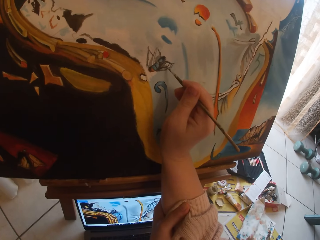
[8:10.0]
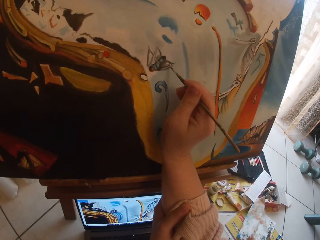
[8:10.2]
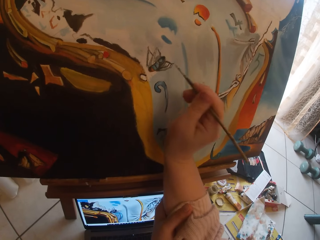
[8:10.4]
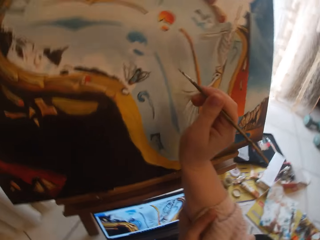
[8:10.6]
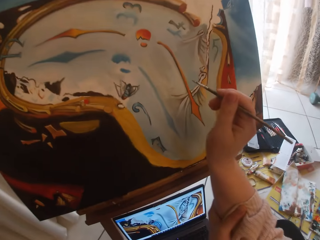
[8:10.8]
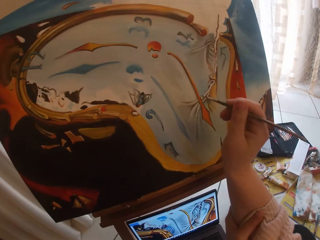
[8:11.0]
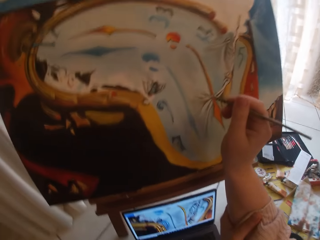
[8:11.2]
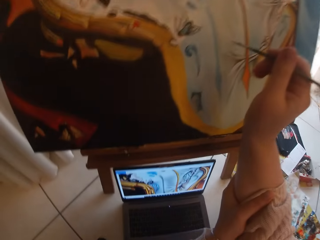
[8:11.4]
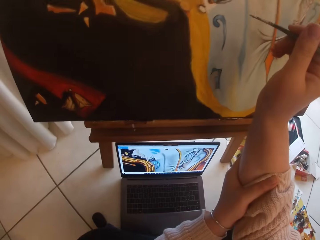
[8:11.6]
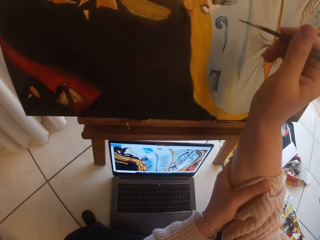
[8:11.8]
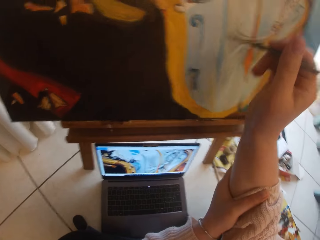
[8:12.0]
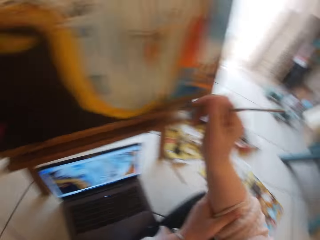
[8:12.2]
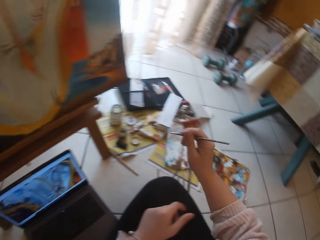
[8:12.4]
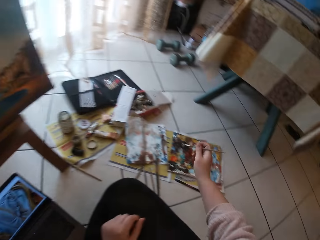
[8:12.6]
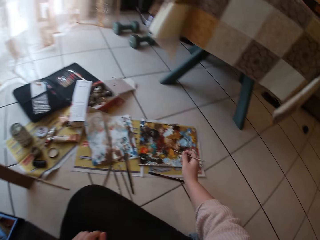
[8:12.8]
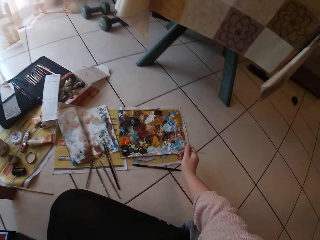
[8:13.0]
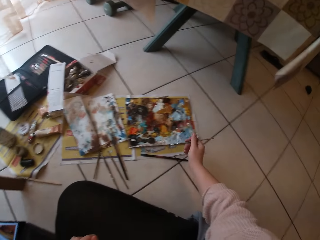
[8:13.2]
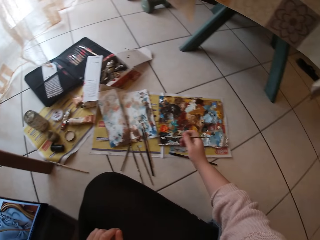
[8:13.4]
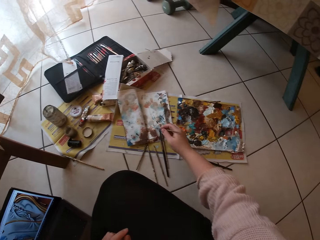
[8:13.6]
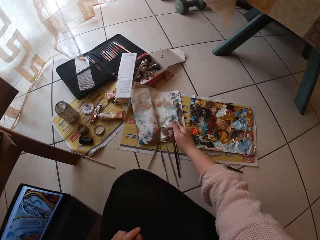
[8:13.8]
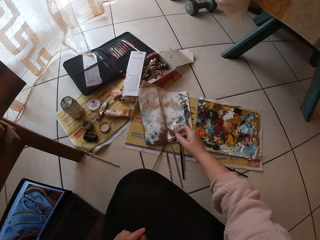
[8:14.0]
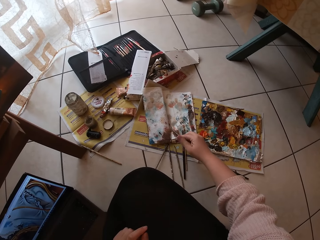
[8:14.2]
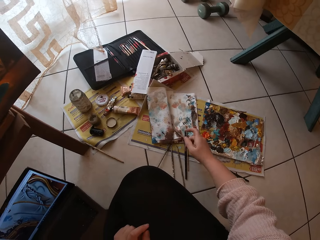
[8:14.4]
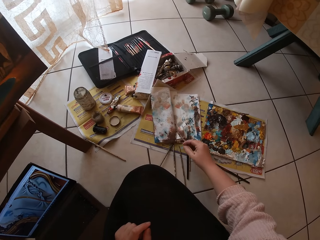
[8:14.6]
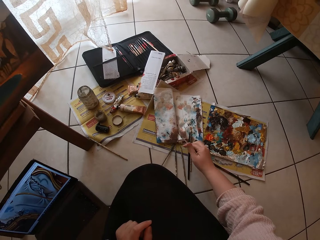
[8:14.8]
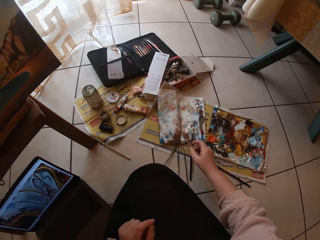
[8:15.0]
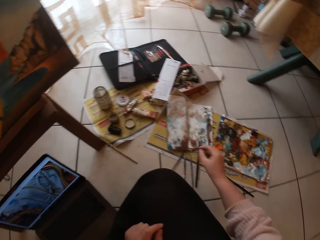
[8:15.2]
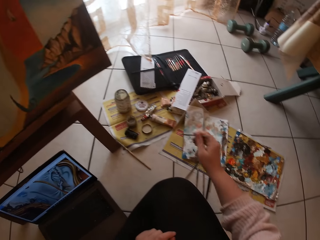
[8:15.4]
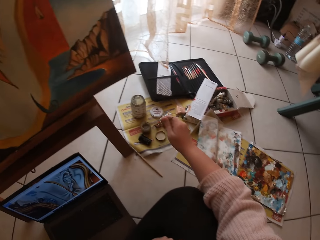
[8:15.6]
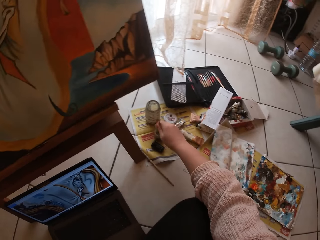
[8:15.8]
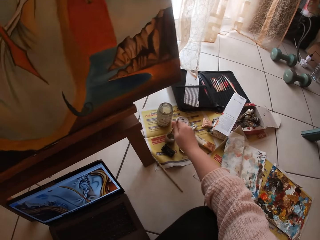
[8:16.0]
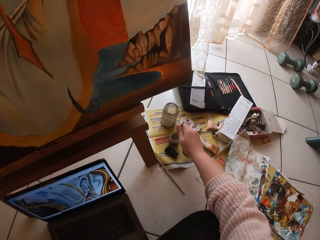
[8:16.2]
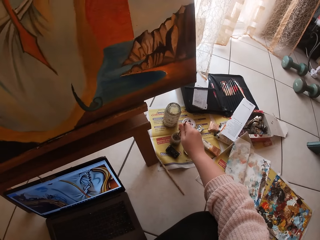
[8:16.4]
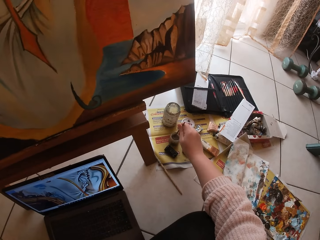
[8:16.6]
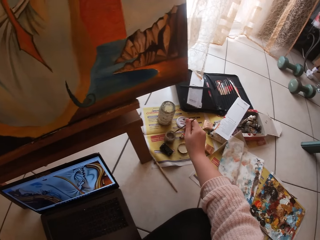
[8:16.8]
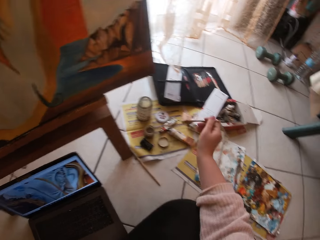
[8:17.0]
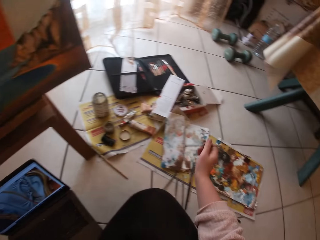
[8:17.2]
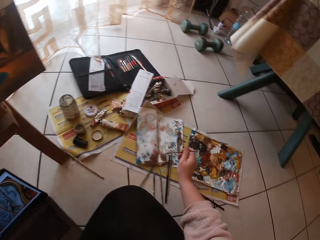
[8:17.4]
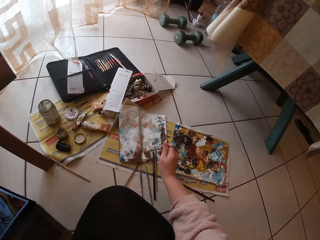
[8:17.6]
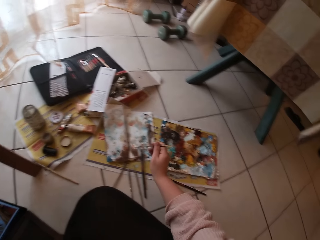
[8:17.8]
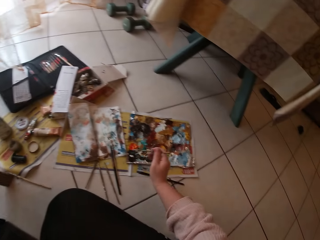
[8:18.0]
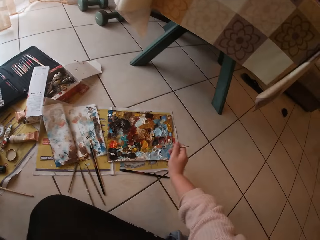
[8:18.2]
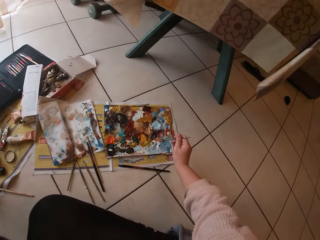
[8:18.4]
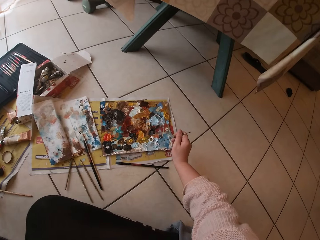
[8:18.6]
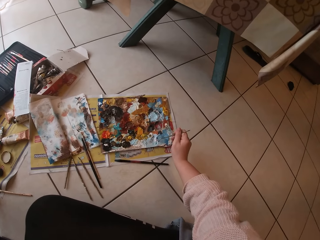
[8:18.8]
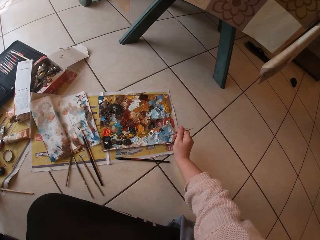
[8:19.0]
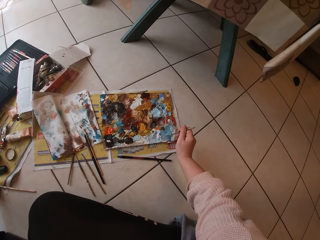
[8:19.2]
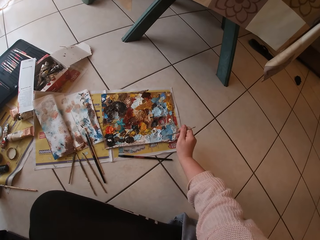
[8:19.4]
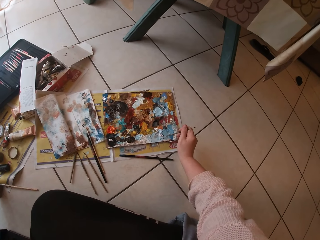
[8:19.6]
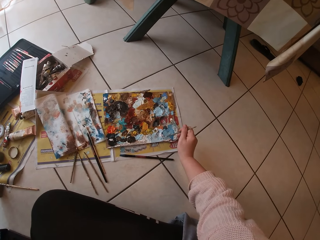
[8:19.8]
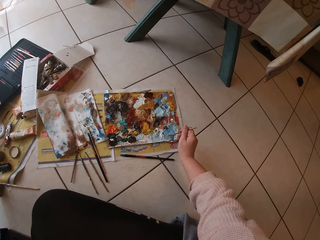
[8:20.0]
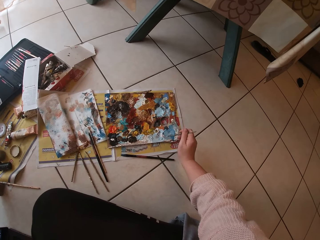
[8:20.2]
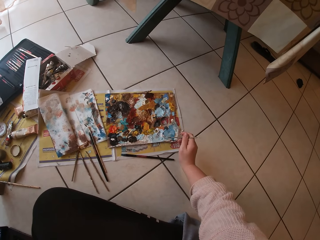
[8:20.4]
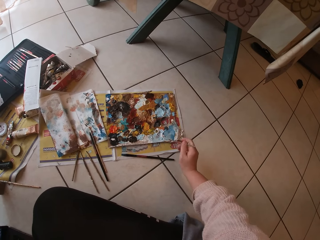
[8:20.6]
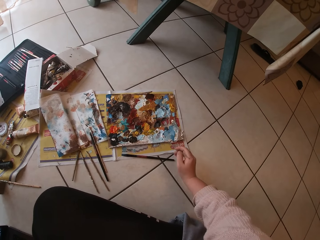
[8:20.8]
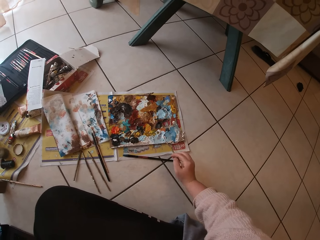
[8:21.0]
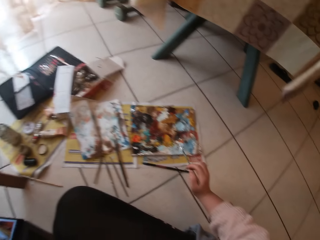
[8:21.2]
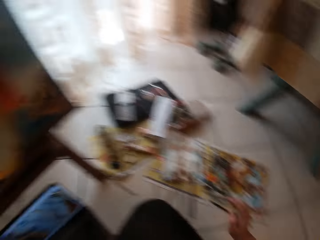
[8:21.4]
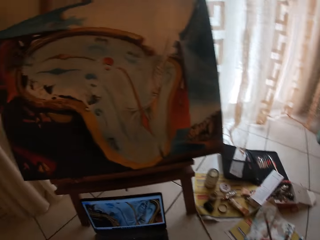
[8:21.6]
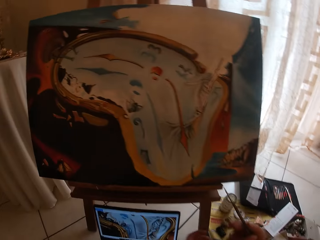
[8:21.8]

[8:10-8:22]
The camera wearer looks at the laptop. They swirl the brush on a paper. They put the brush in a liquid container. They swirl the brush on the paper. They swirl the brush on a palette.

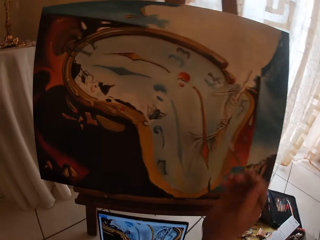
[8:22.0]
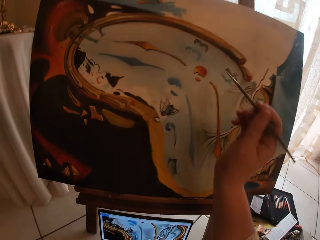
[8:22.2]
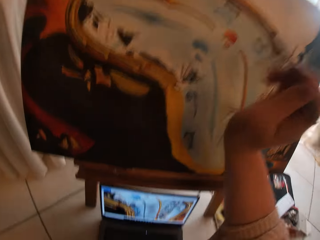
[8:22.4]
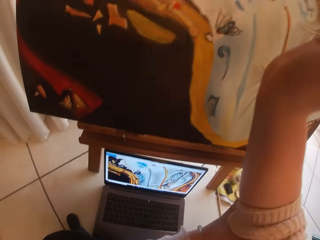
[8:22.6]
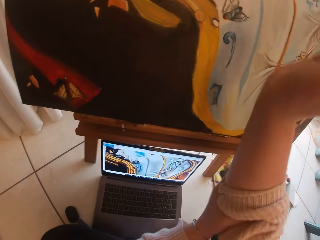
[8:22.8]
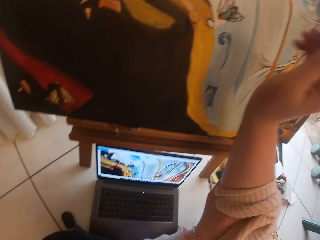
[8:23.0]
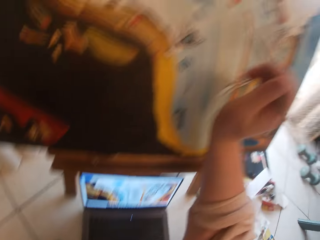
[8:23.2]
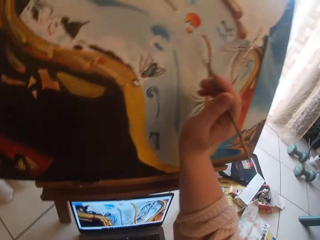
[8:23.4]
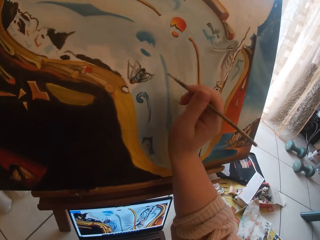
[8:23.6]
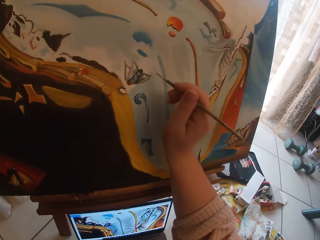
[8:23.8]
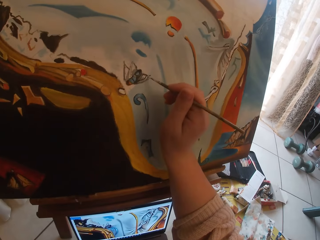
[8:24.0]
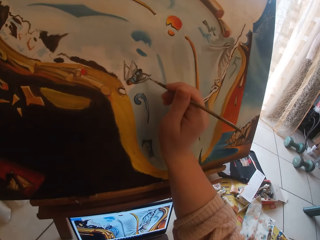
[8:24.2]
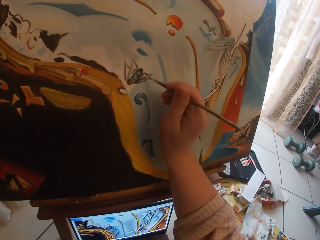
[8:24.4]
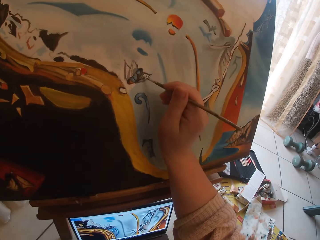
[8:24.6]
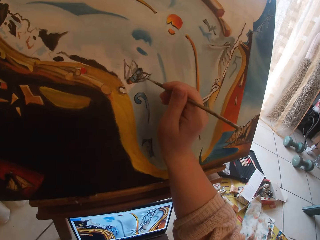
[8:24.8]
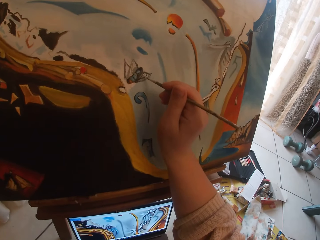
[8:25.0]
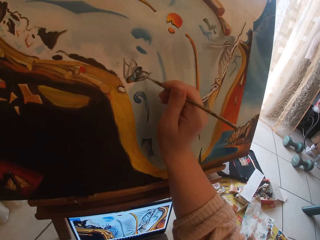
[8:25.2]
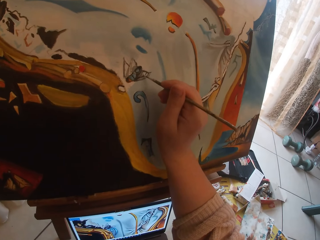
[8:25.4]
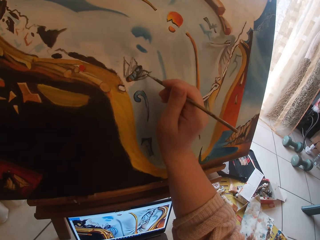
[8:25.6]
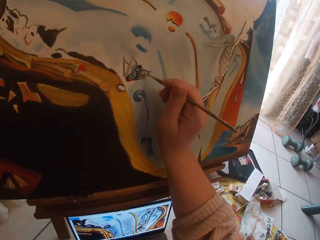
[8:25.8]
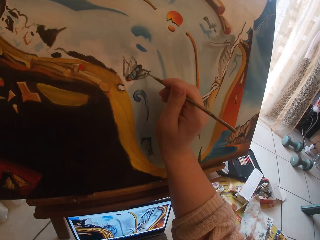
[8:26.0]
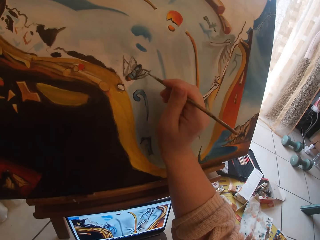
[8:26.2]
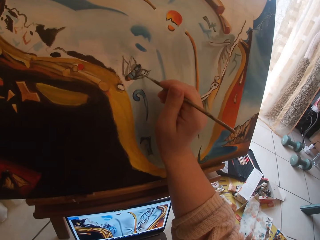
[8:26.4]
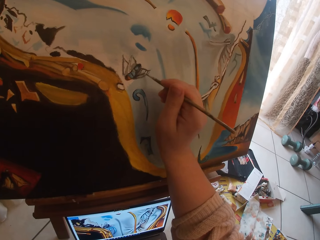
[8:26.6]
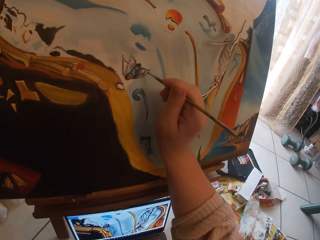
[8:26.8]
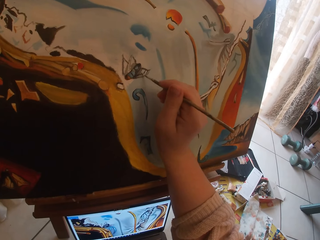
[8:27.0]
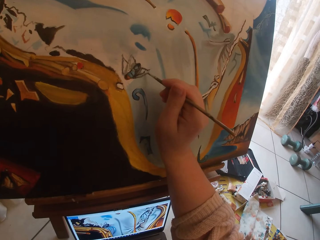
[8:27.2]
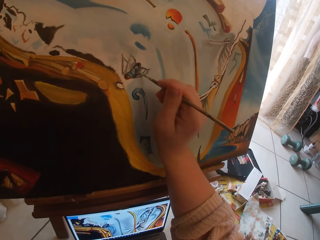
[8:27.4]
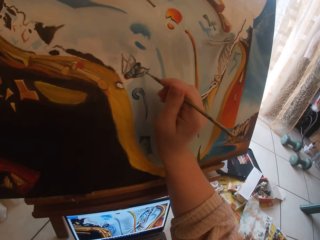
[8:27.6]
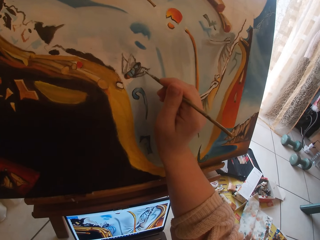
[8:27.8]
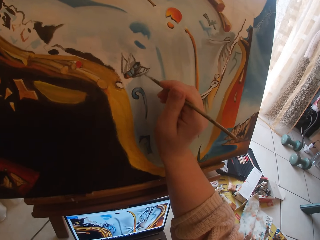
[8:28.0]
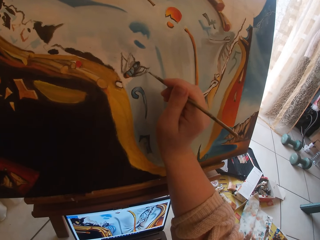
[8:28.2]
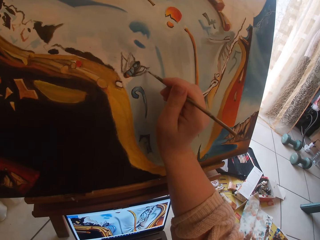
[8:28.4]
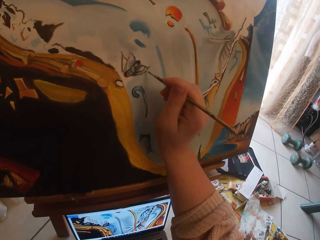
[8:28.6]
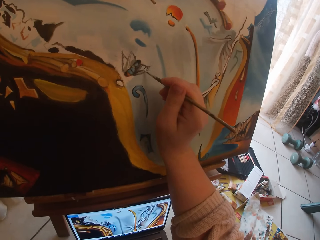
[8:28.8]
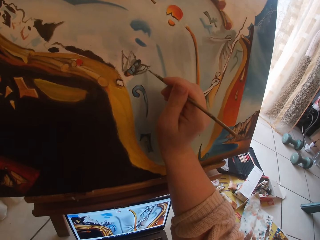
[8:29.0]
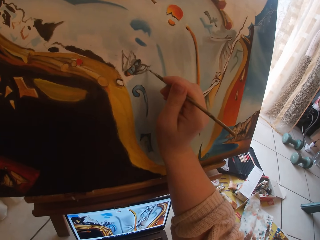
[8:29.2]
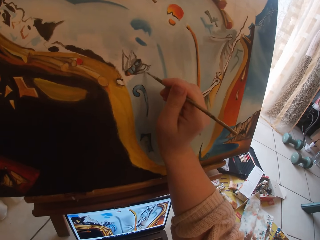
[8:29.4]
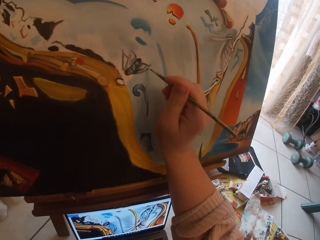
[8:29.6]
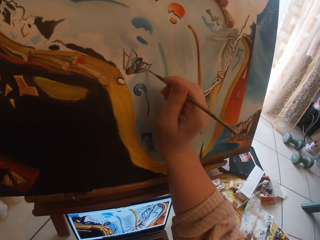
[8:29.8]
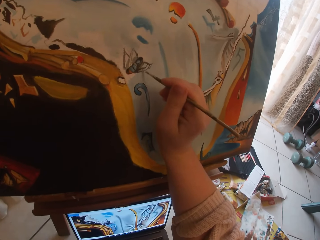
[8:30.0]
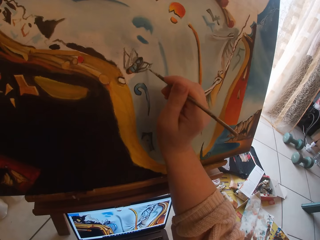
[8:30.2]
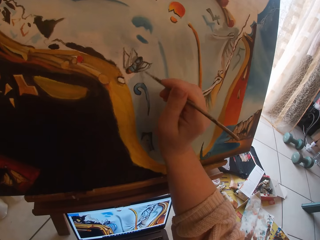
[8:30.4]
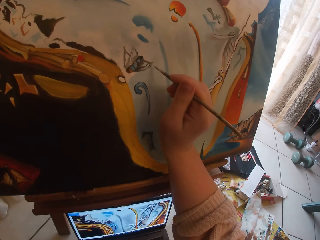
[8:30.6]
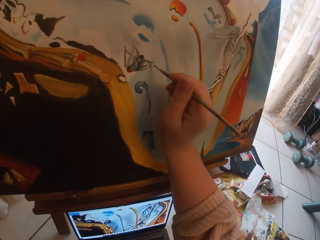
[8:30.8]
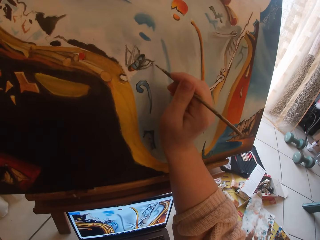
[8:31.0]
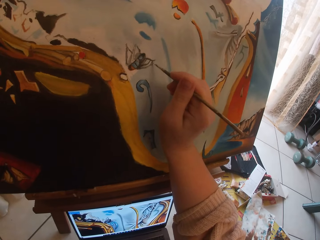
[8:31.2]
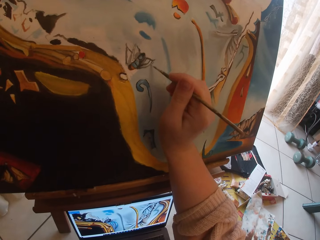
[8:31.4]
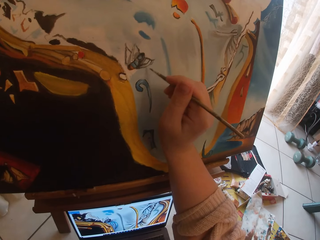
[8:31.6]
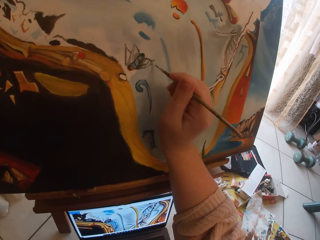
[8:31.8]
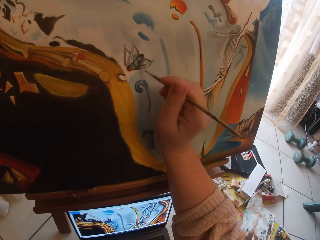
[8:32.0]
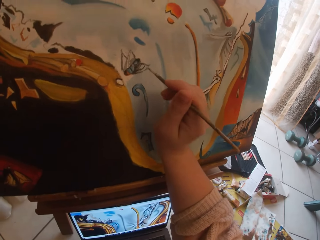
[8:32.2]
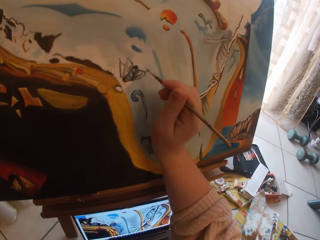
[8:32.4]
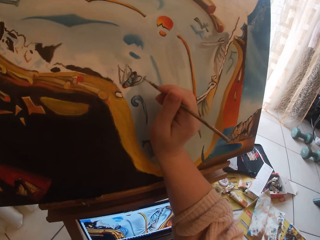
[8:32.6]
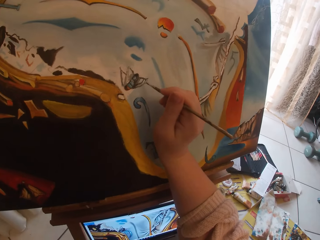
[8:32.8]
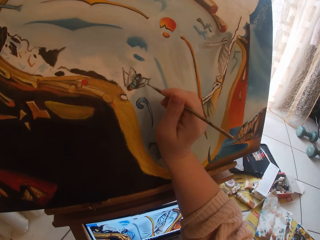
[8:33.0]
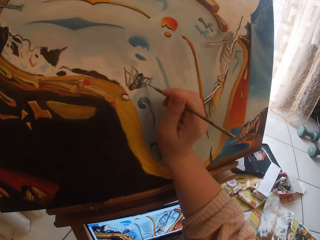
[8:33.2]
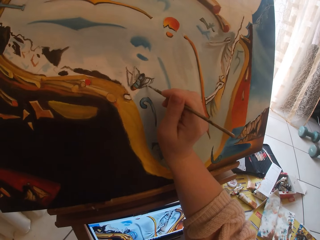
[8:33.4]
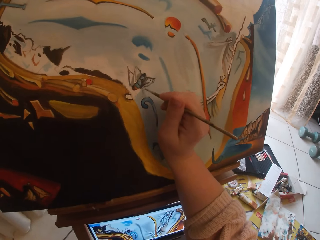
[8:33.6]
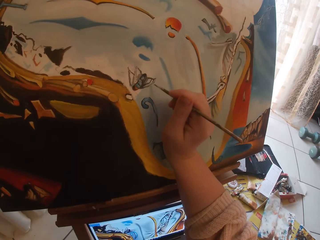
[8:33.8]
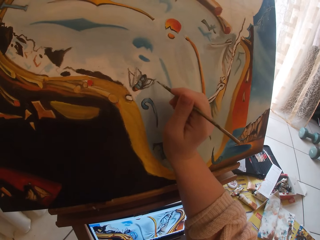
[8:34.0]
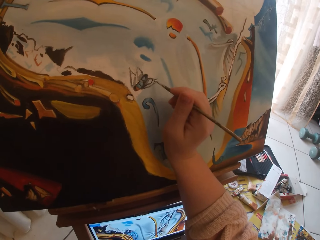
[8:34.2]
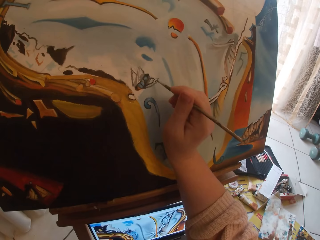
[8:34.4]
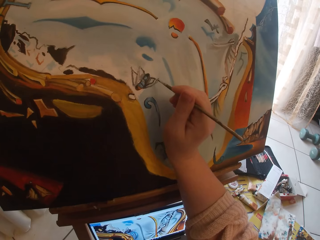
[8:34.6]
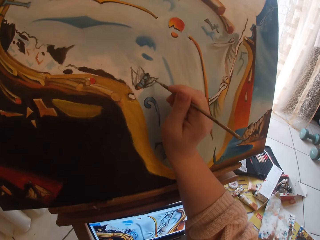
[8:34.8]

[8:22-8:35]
The camera wearer looks at the laptop. They paint on the canvas.
